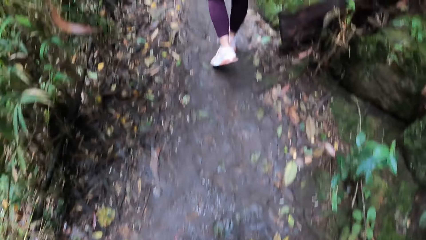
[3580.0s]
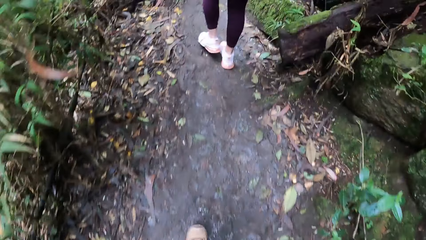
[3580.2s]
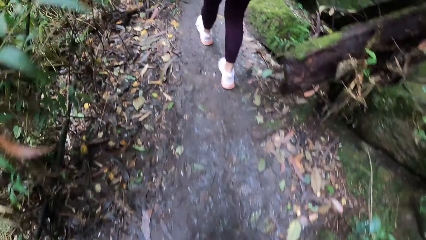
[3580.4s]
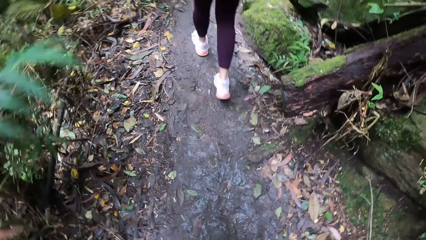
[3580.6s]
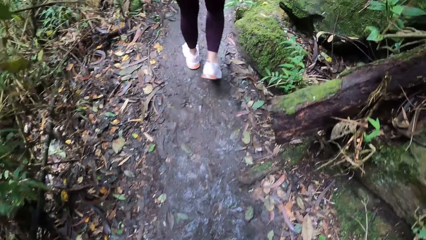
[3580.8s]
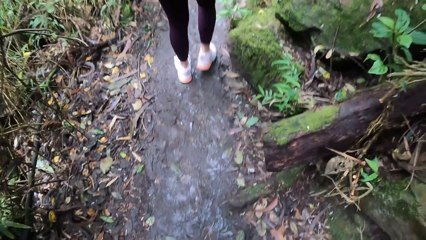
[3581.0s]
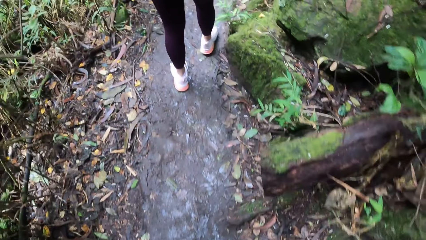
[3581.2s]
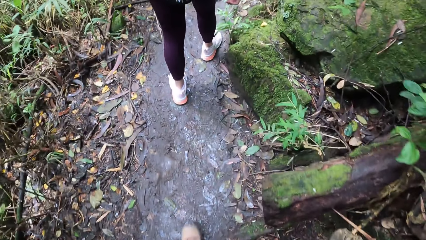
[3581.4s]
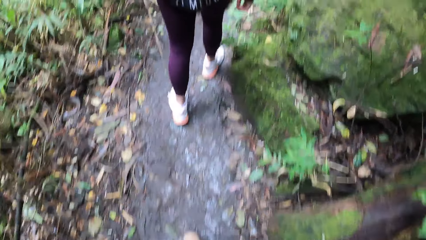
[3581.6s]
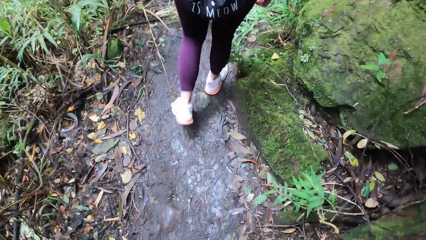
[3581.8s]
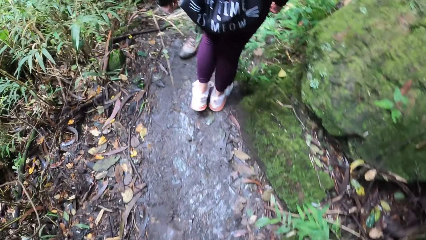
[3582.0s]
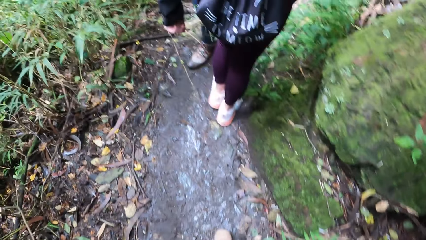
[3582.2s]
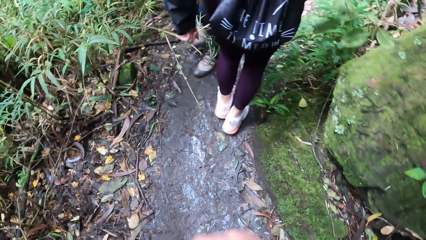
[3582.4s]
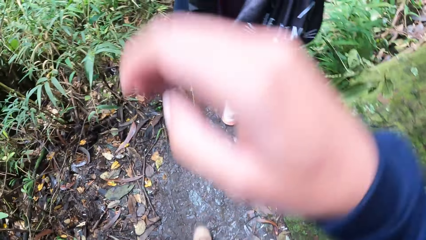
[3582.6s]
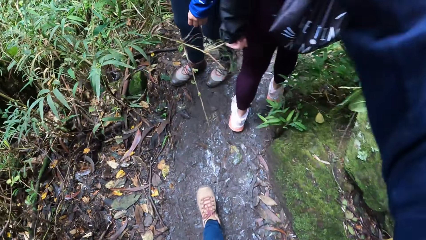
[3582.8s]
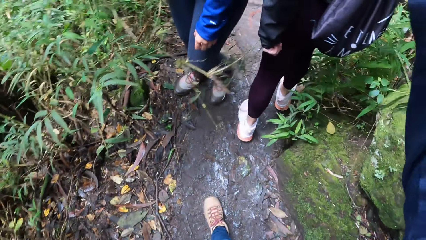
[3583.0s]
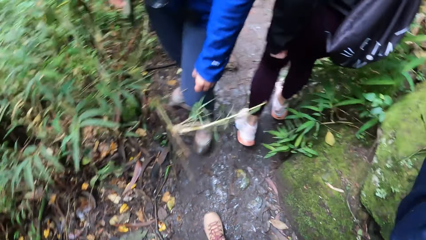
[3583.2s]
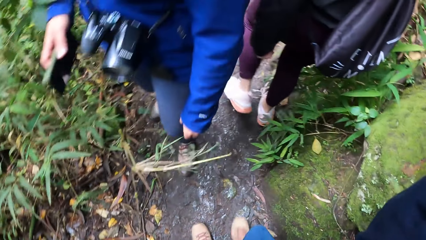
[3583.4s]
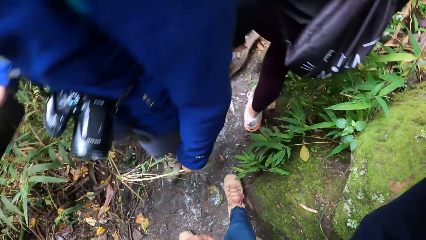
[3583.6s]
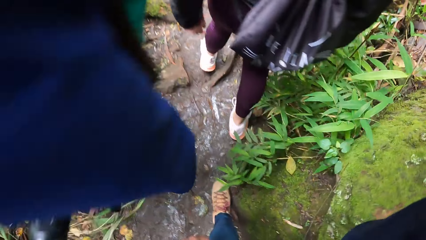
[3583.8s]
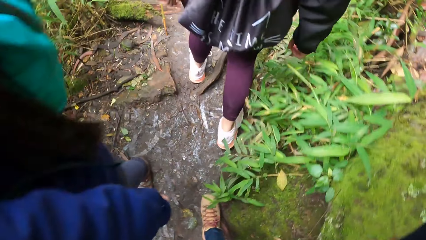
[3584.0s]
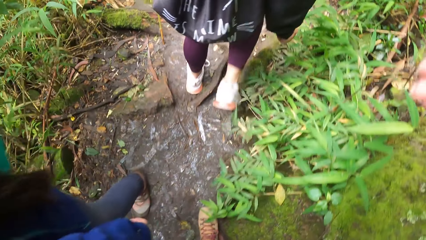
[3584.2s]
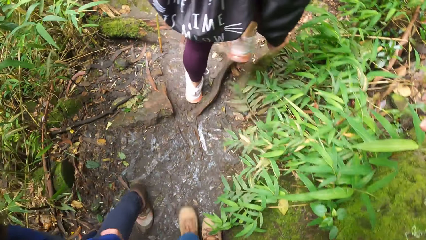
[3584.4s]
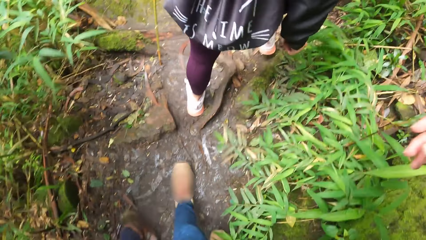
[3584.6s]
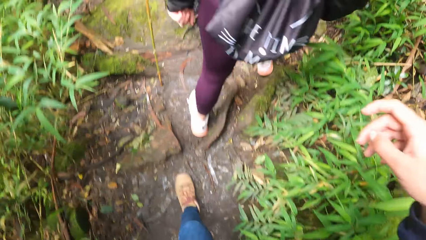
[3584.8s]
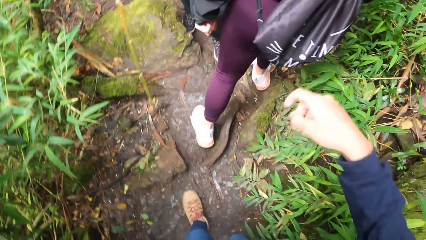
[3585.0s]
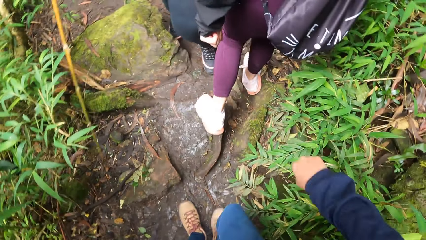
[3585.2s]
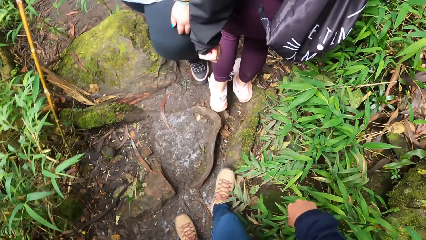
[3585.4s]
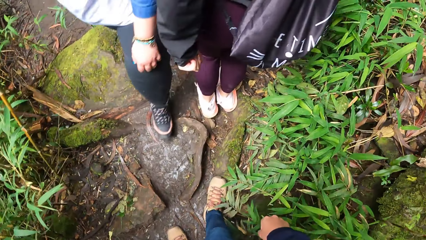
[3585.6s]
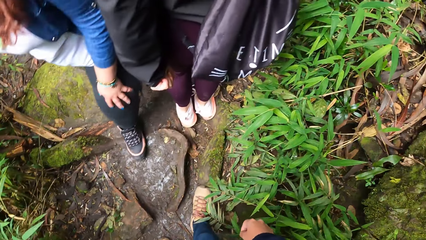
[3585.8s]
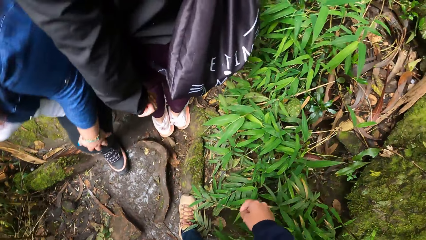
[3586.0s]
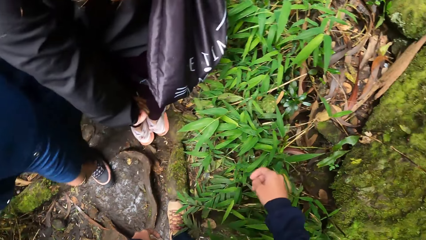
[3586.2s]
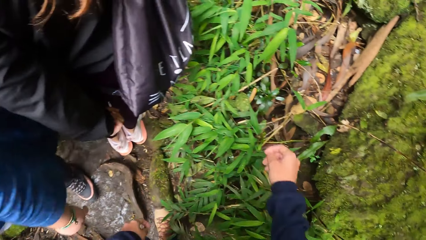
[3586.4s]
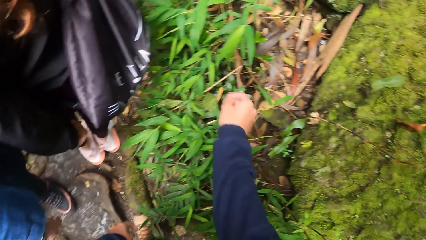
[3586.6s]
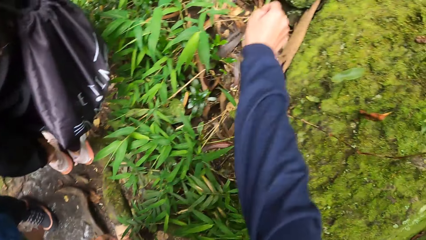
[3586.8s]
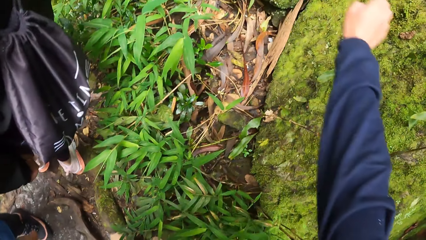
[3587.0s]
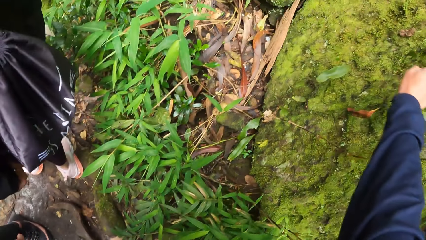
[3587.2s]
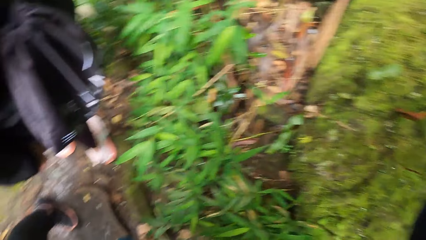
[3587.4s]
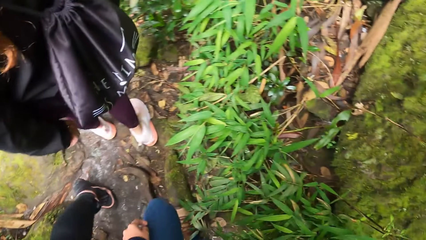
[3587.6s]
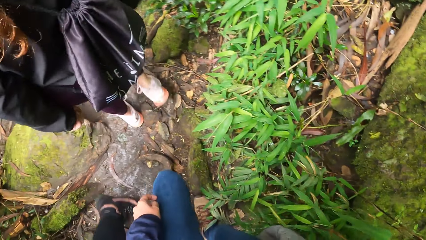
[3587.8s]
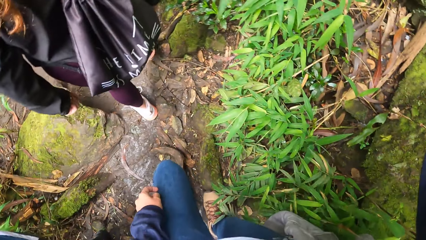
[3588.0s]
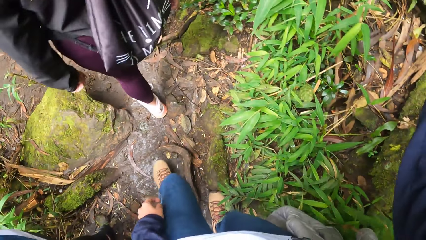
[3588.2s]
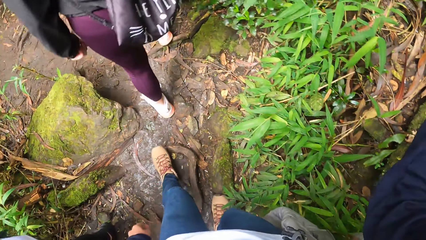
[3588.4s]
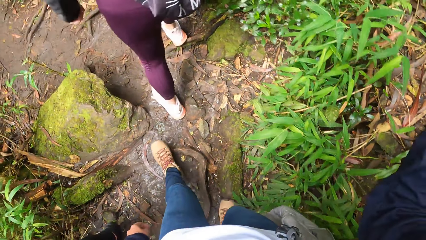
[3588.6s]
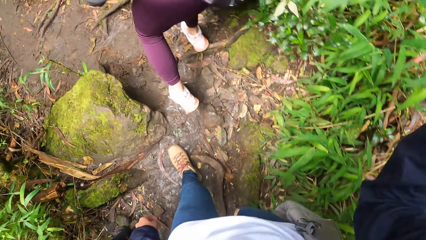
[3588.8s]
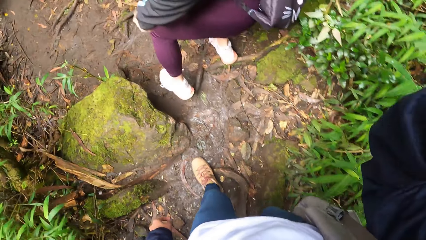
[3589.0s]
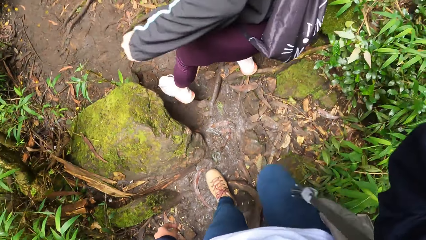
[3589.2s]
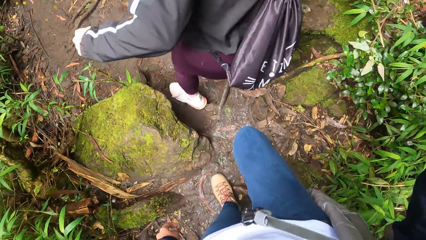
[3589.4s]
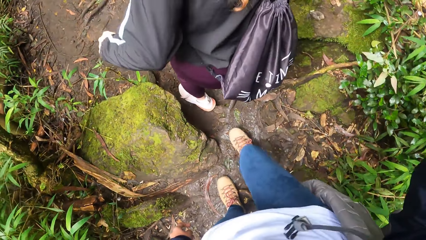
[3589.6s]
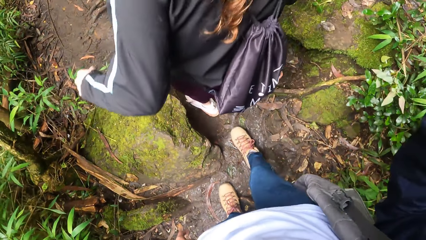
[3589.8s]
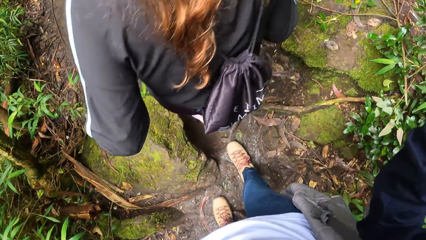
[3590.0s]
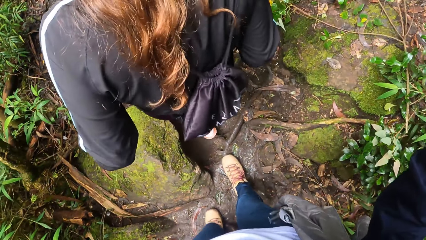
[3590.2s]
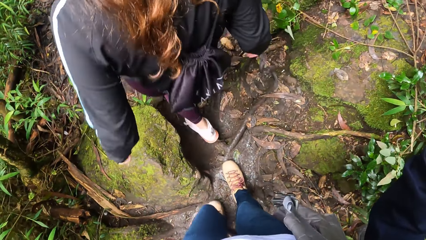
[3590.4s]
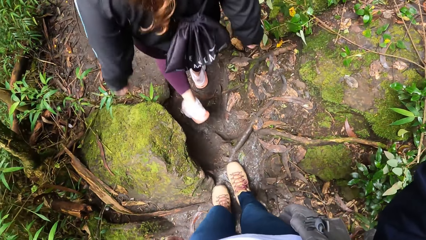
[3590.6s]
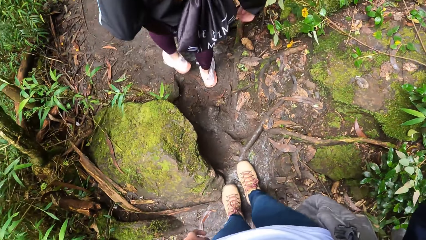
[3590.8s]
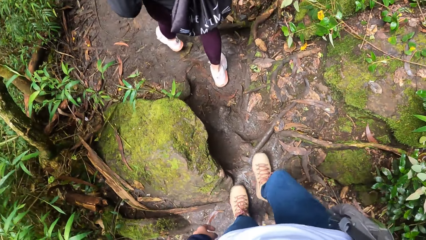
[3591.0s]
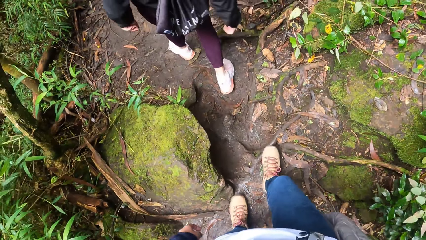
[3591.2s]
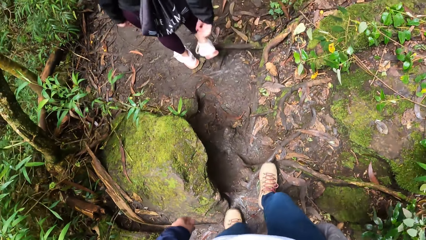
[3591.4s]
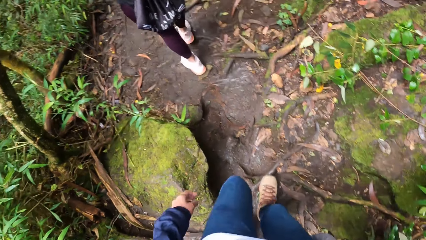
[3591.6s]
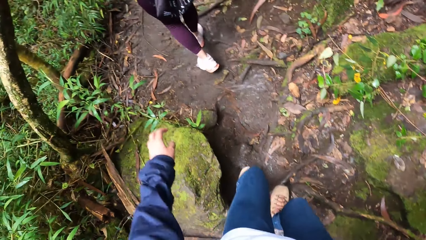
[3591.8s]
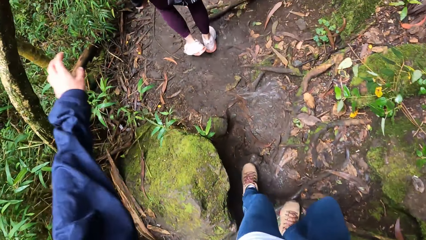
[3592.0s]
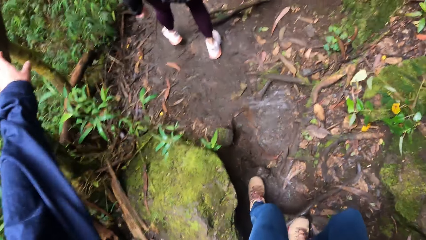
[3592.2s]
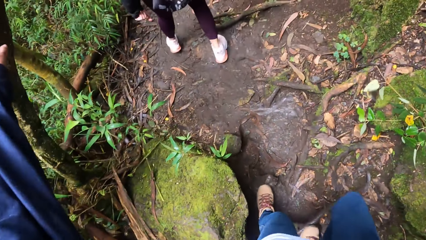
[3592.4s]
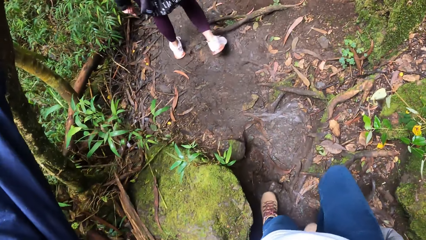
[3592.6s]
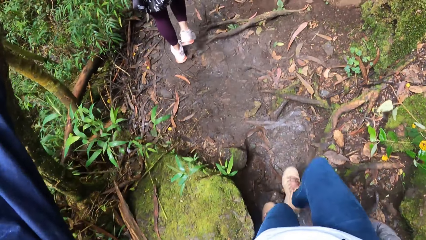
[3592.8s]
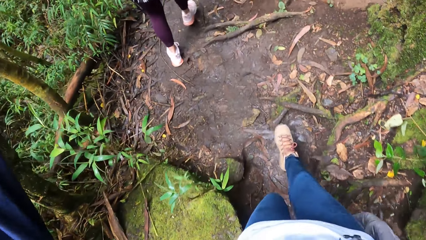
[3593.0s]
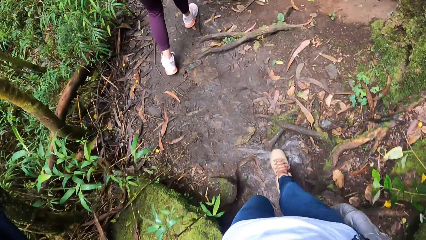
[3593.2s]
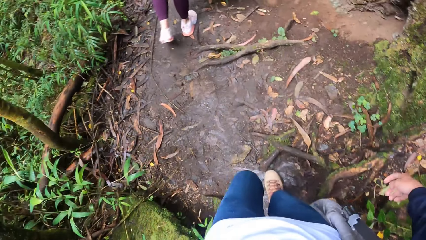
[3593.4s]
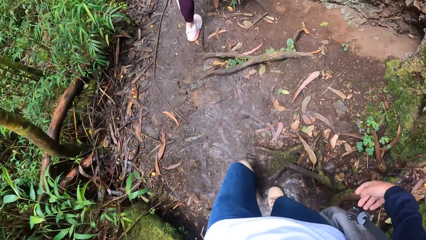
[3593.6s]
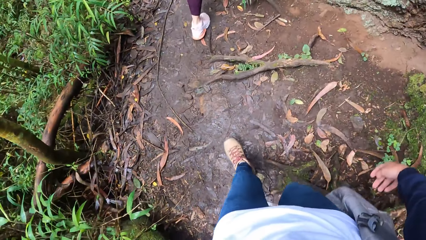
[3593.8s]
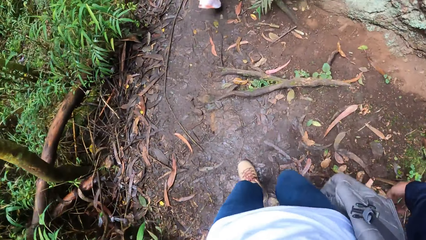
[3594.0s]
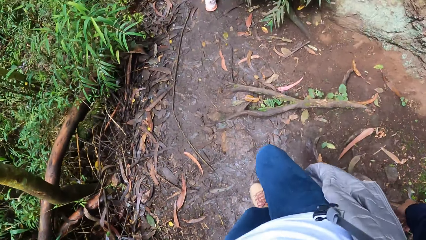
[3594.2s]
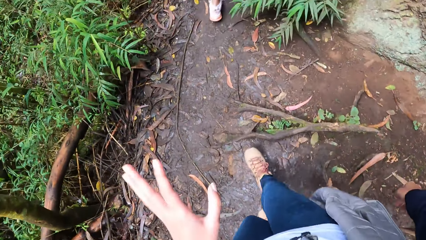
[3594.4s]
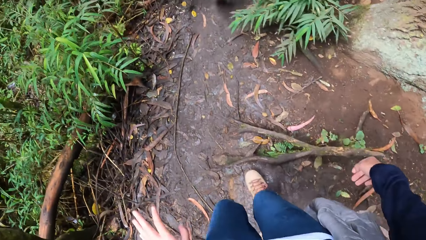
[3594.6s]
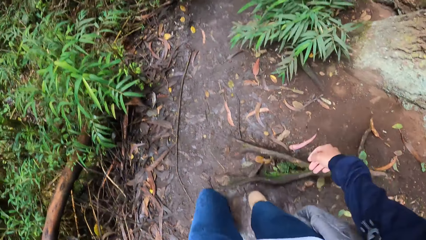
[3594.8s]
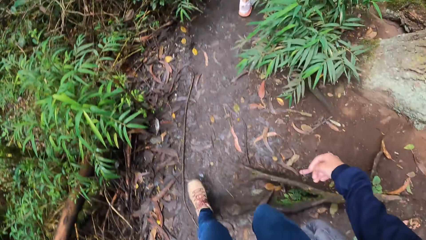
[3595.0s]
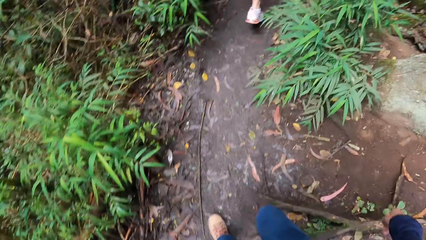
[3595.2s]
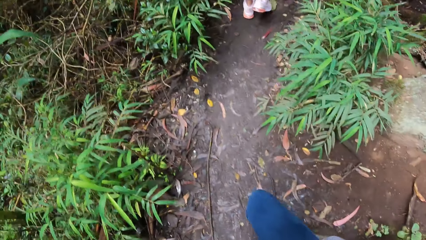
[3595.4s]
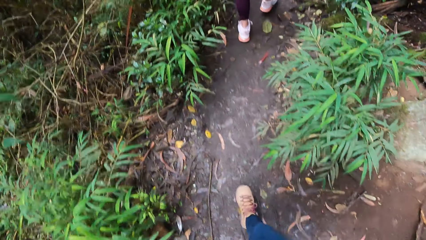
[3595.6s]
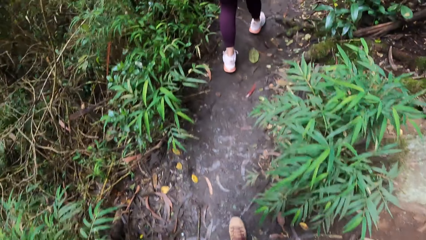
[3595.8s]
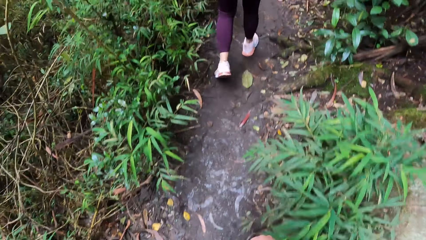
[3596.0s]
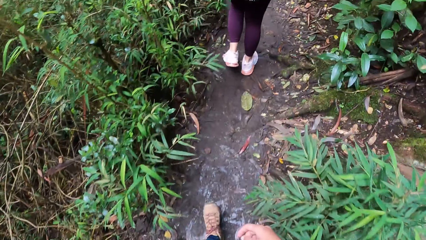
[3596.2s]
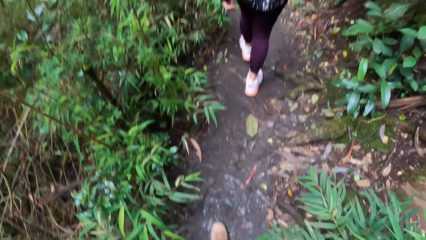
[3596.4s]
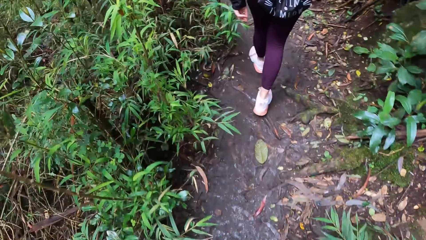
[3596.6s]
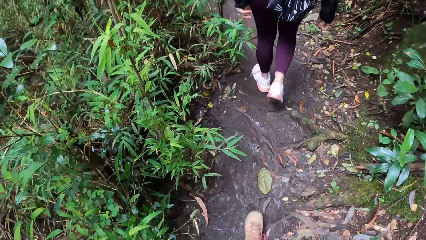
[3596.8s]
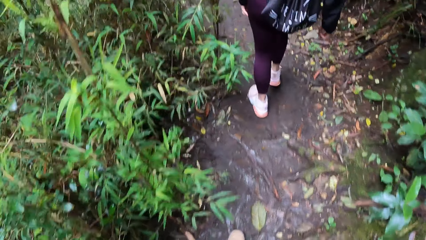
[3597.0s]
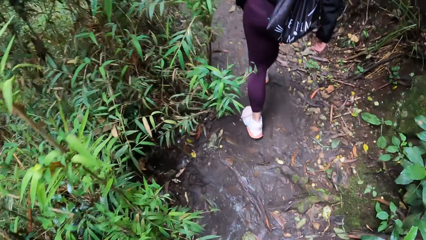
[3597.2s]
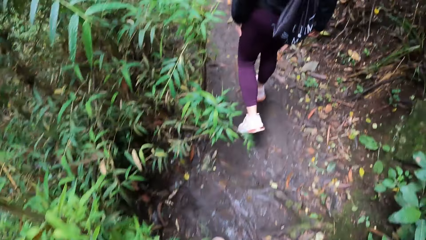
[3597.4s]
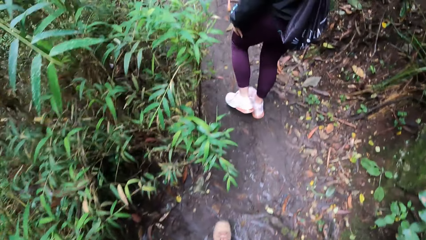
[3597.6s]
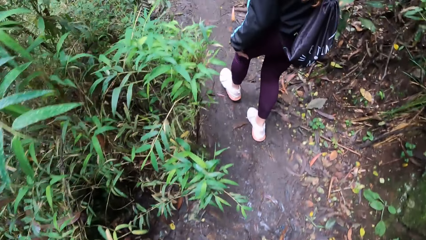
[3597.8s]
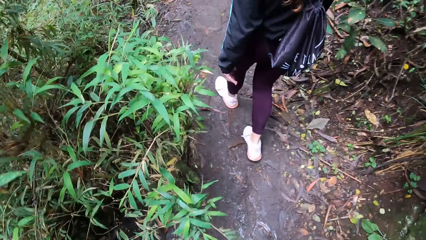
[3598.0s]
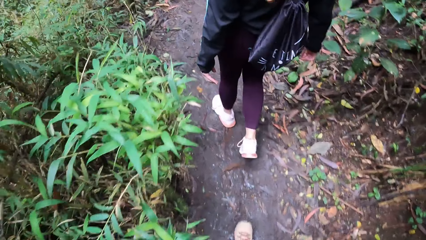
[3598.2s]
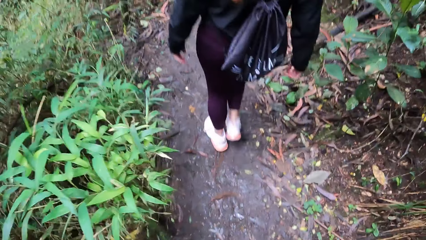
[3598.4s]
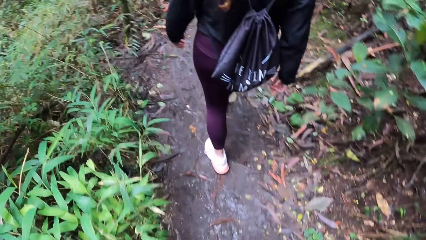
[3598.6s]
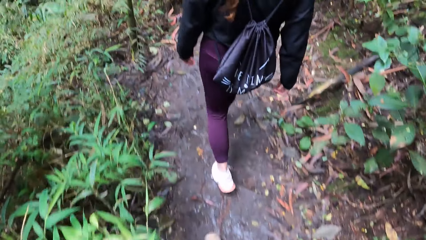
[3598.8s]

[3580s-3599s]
The camera wearer raises the left hand. She swings the right hand. She walks down the forest path. She holds a wood with her left hand. She walks down the forest path.
